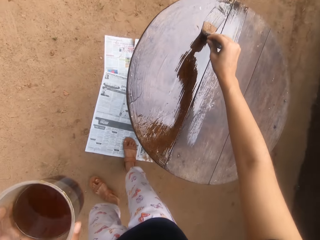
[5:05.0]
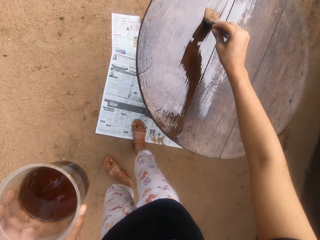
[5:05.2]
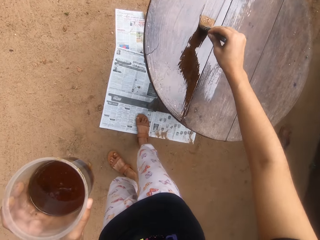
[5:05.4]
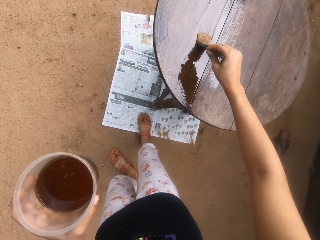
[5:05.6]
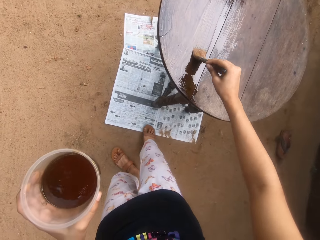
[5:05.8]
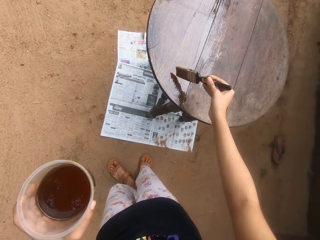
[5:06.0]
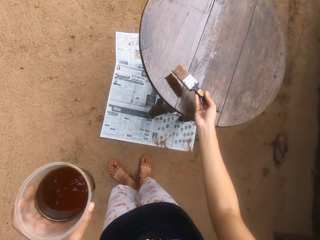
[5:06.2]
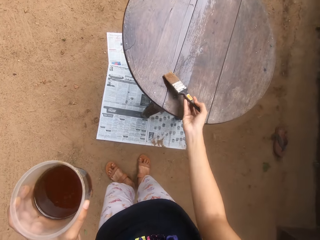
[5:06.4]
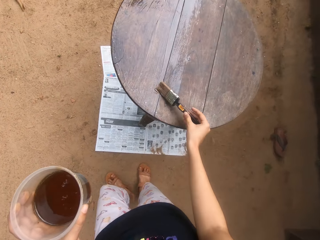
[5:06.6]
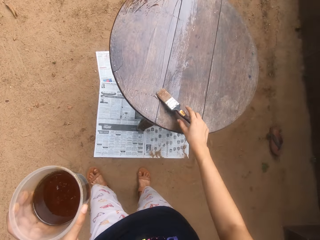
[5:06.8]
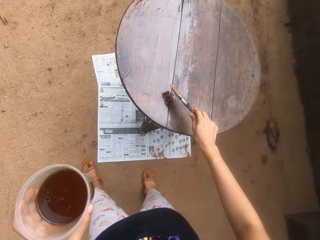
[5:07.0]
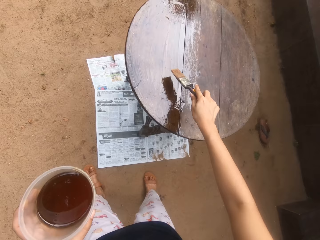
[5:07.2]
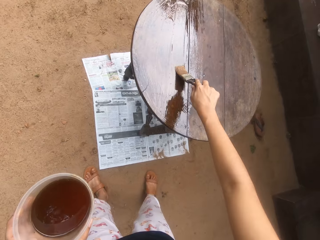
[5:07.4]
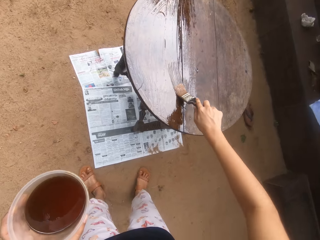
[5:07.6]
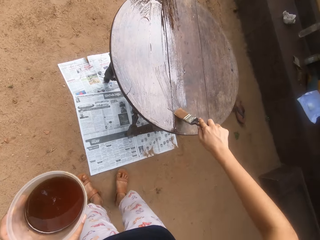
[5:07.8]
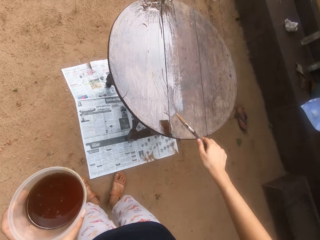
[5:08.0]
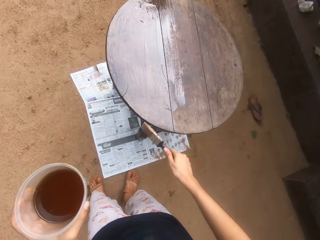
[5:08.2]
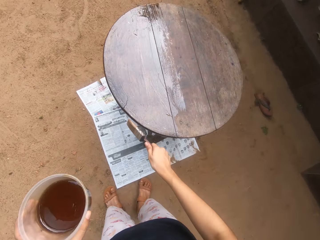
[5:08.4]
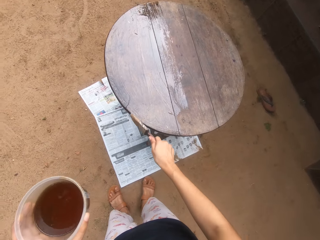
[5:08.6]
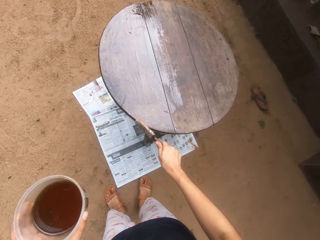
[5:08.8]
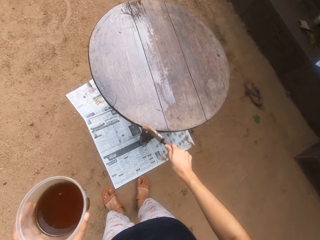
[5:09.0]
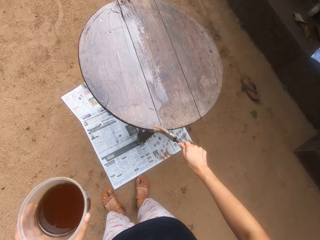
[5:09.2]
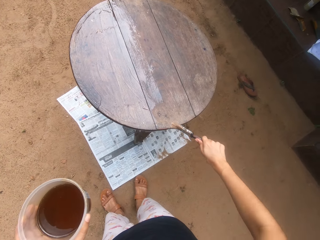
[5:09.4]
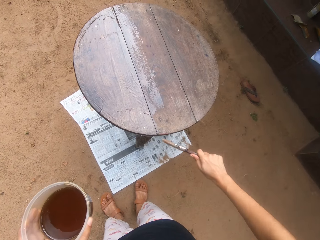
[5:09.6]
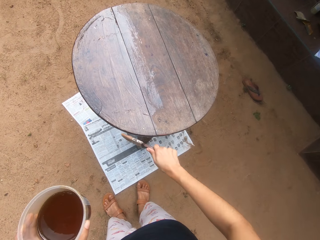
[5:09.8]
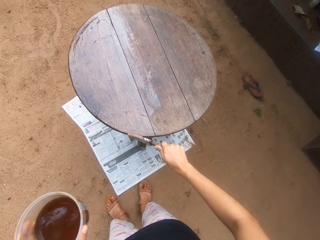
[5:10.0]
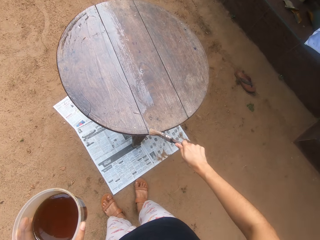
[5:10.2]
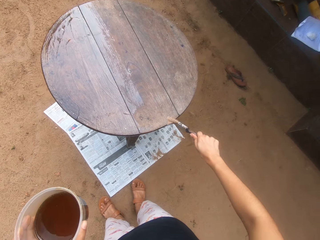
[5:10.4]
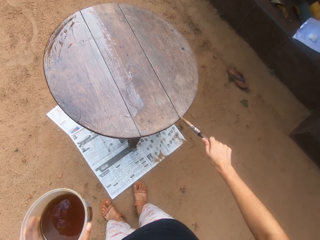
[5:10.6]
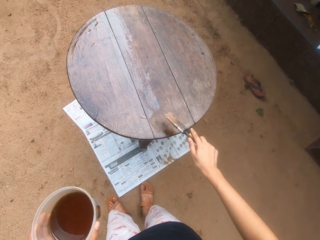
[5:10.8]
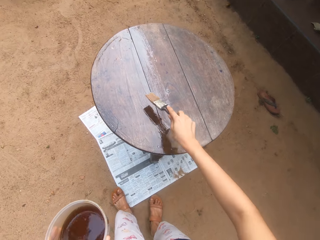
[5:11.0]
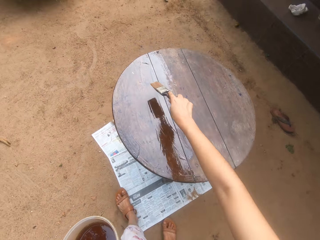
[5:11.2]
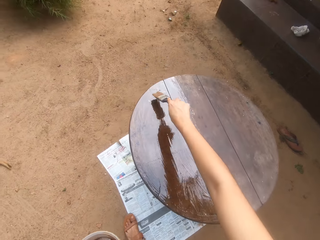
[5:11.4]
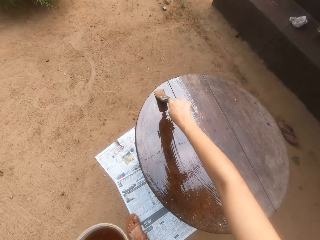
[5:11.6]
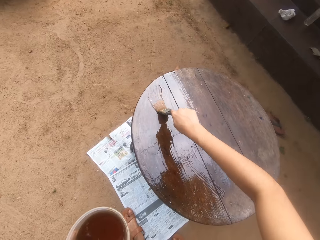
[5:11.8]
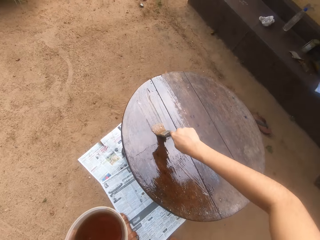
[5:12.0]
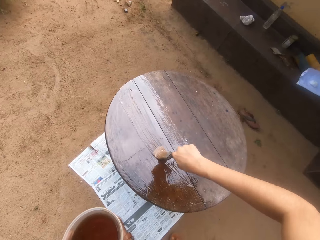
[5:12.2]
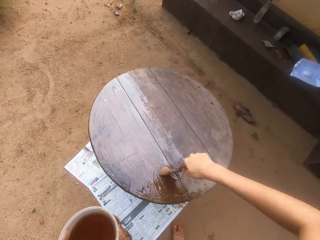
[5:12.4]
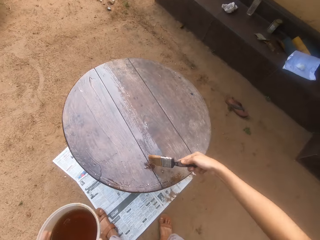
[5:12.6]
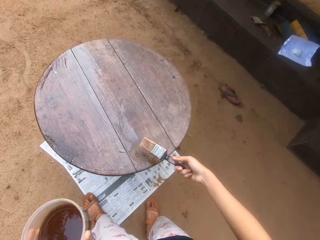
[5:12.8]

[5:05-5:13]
The camera wearer adjusts the paint brush on the table on the ground with his right hand. He paints the table on the ground with the paint brush in his right hand.

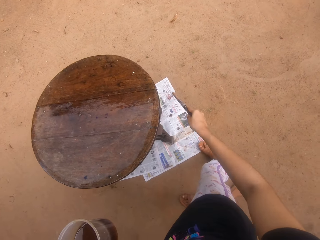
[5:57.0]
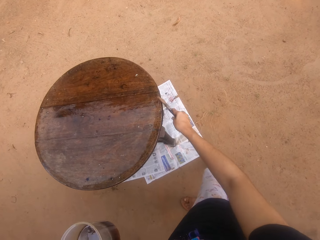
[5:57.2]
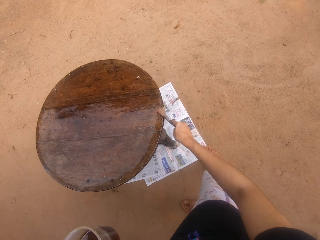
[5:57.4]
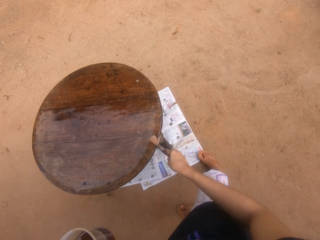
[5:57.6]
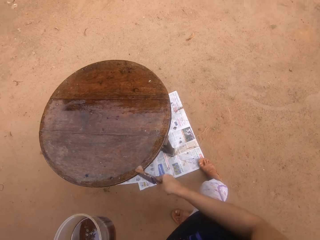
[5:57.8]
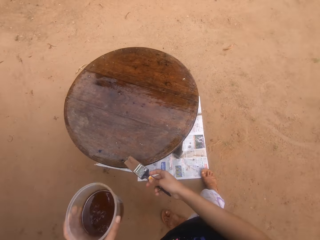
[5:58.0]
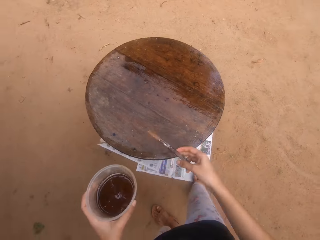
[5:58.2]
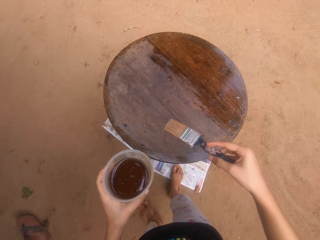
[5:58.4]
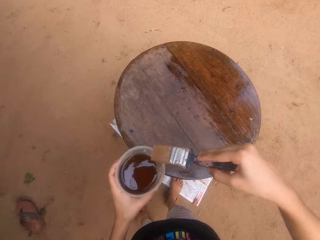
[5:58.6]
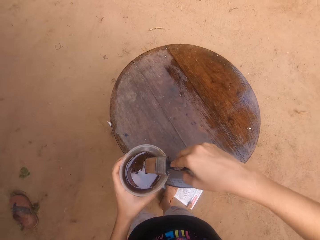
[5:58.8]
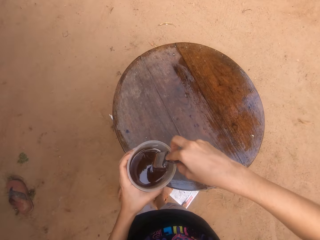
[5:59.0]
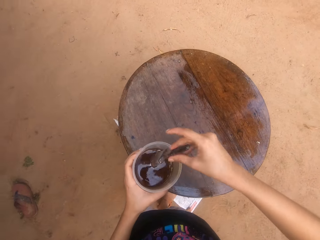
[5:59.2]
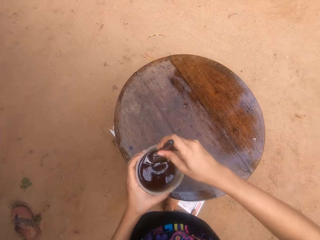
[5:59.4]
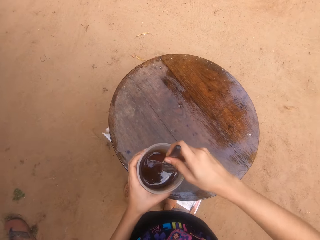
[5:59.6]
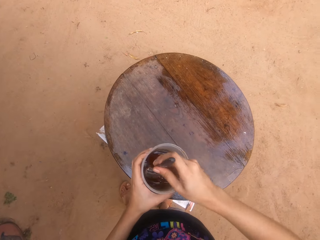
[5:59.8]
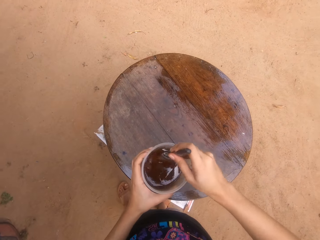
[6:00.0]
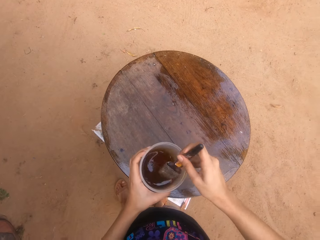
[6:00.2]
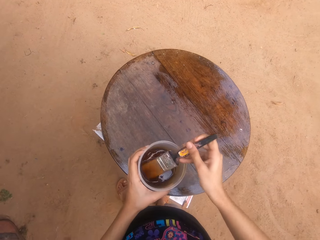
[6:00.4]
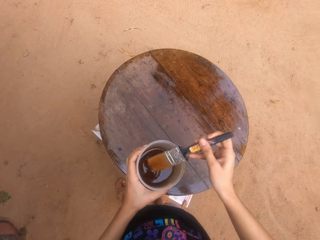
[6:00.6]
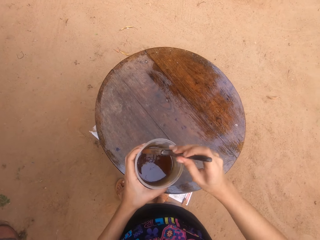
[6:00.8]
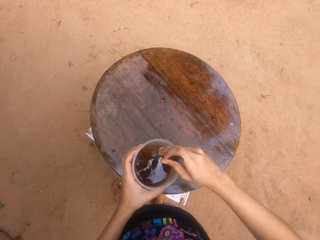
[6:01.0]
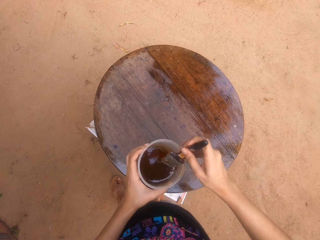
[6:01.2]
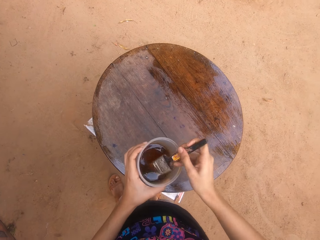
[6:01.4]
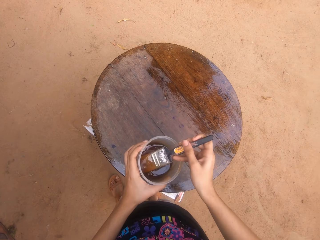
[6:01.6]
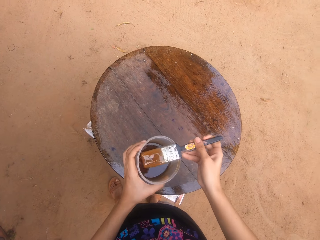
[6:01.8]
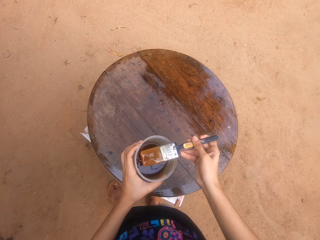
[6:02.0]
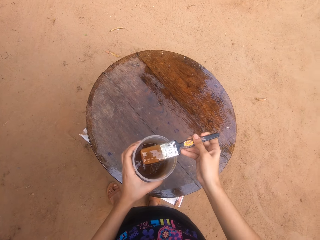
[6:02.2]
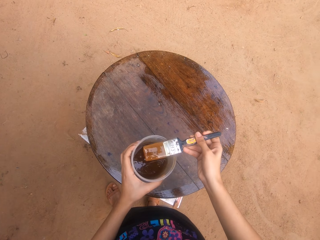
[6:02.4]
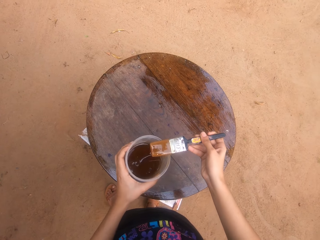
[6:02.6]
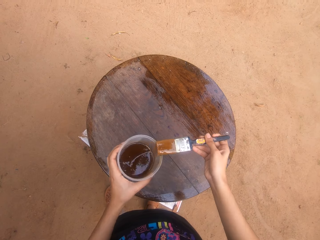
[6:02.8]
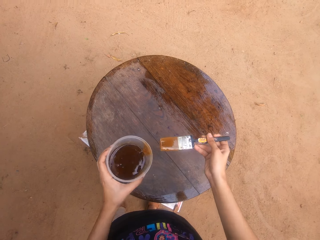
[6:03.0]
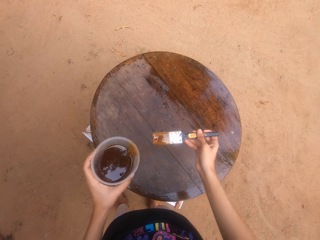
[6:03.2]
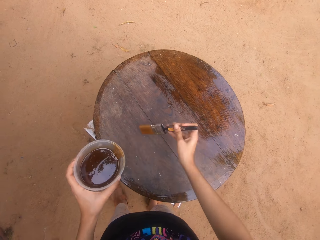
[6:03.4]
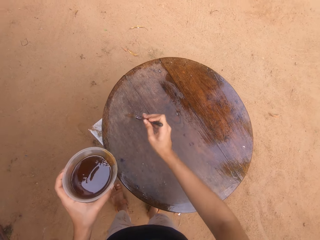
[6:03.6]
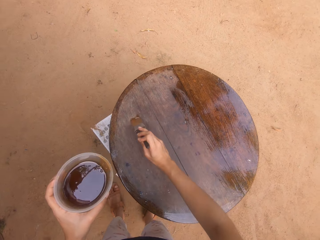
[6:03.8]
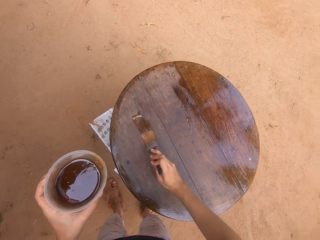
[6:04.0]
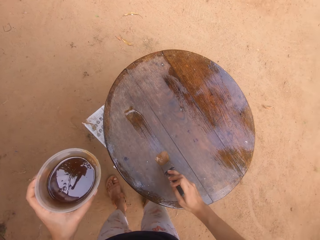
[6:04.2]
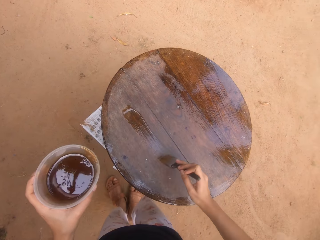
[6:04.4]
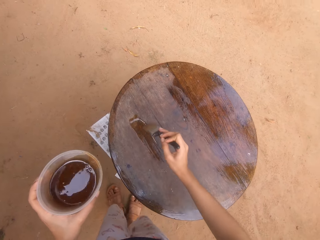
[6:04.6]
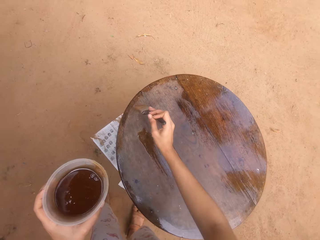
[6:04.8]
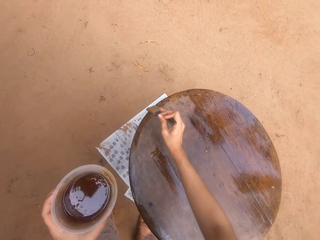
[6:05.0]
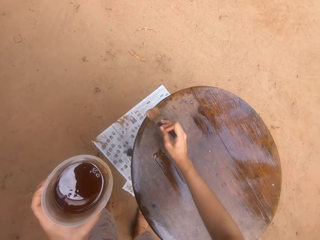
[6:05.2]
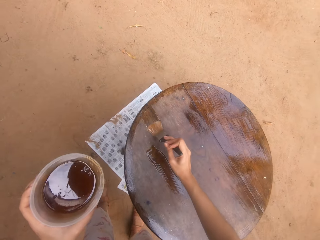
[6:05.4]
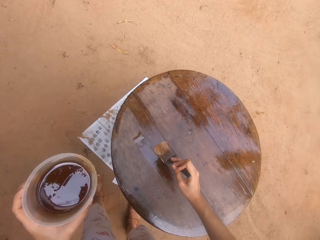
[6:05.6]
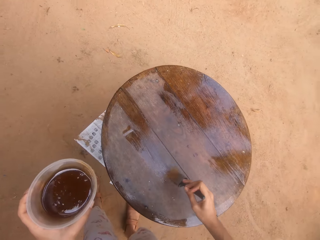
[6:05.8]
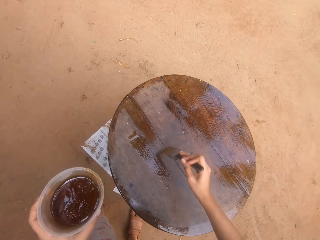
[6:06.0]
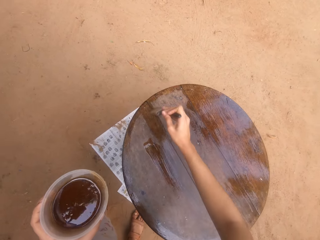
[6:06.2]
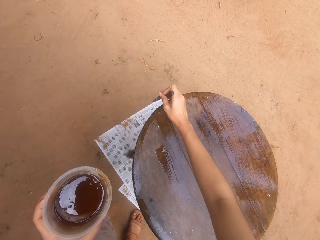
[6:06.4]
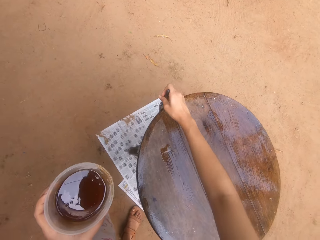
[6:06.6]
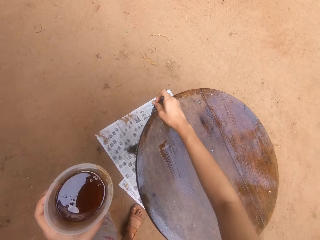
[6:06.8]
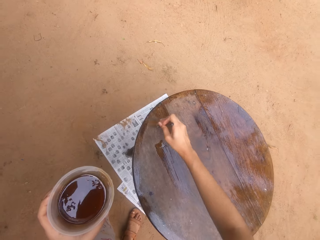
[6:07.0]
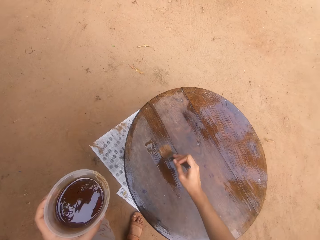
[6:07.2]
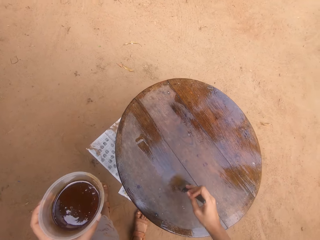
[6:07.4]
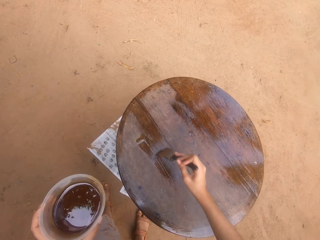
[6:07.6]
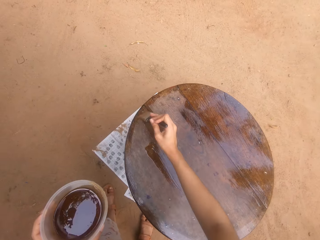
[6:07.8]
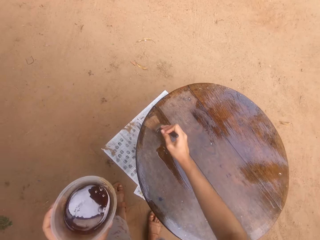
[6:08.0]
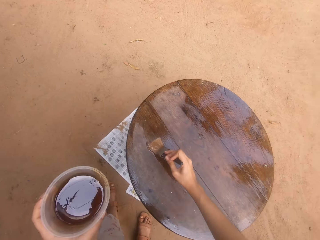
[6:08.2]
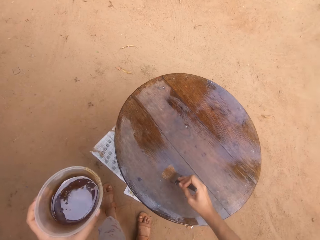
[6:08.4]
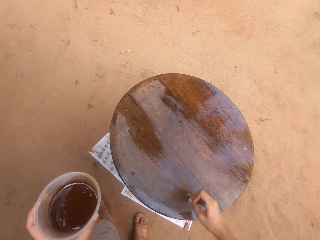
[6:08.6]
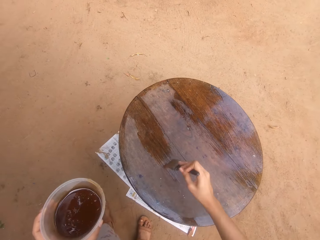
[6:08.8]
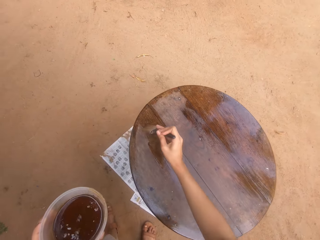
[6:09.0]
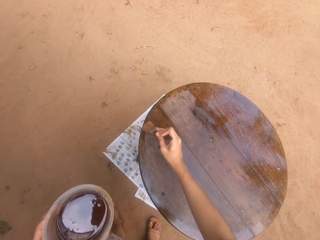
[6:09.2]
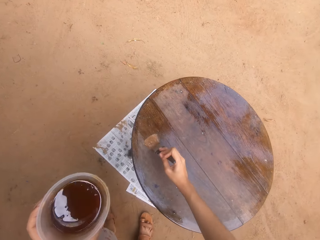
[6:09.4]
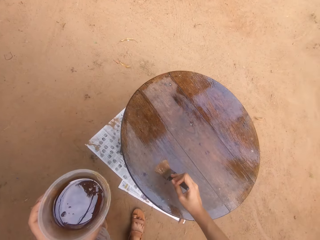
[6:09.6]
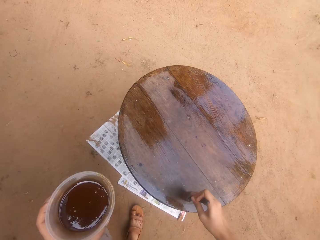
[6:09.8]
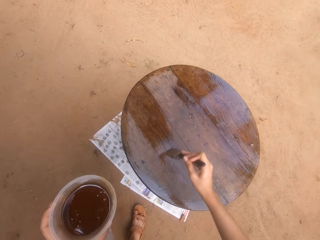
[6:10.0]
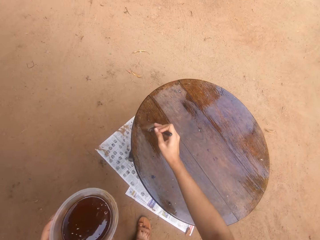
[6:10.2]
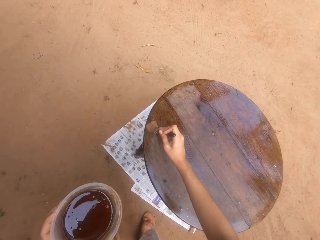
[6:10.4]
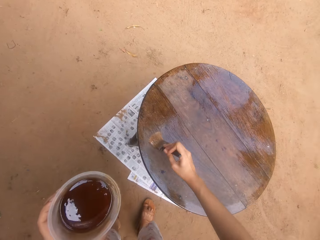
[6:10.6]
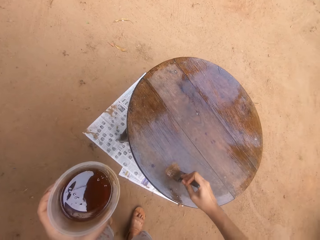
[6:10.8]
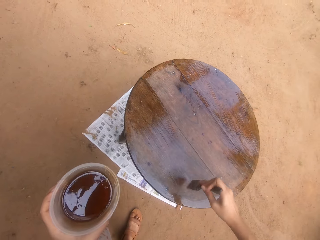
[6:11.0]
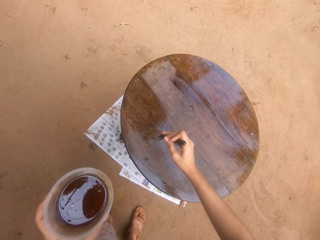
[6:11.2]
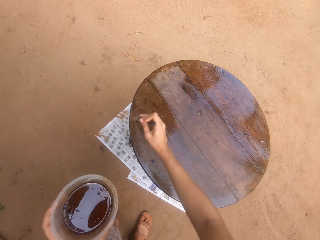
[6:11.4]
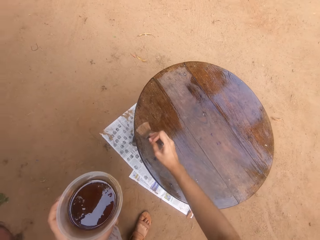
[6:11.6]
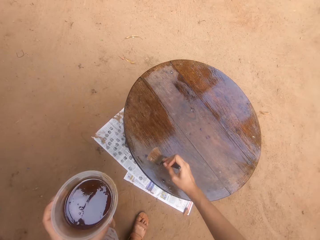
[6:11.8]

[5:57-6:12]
The camera wearer dips the paint brush in his right hand into the container of wood gloss paint in his left hand. He stirs the wood gloss paint in the container in his left hand with the paint brush in his right hand. He scoops the paint. He rubs the paint brush in his right hand on the container of wood gloss paint in his left hand. He paints the table on the ground with the paint brush in his right hand.
